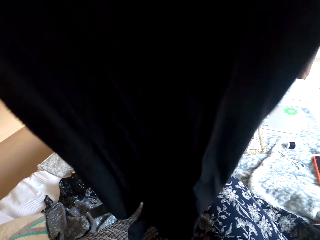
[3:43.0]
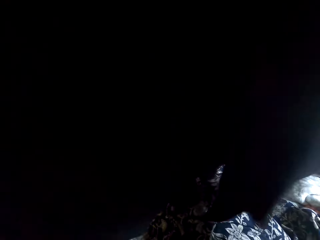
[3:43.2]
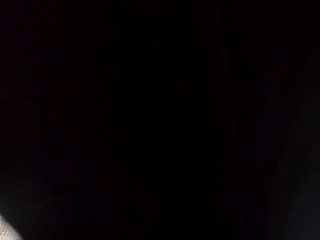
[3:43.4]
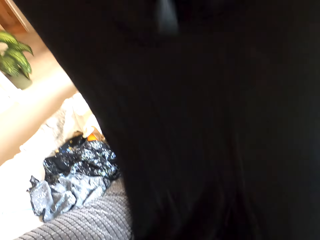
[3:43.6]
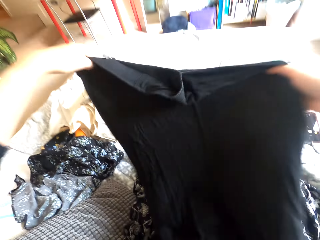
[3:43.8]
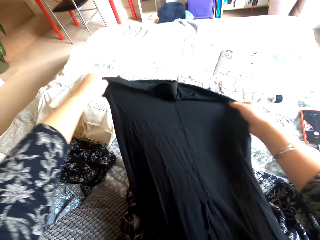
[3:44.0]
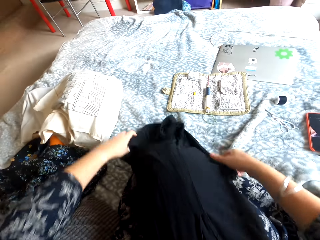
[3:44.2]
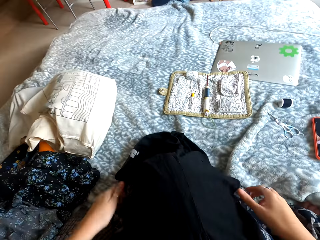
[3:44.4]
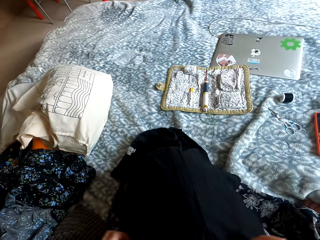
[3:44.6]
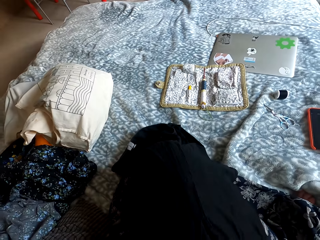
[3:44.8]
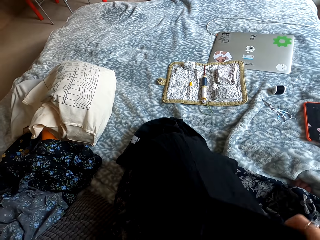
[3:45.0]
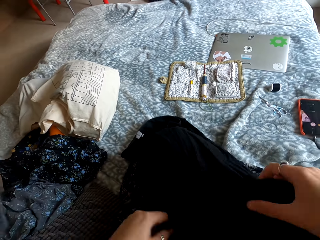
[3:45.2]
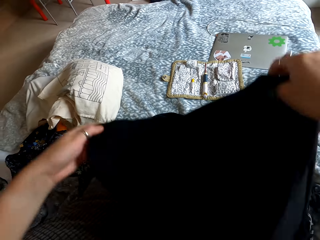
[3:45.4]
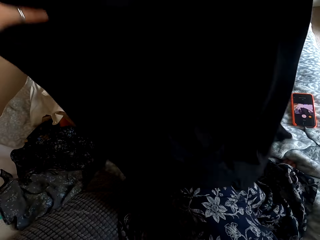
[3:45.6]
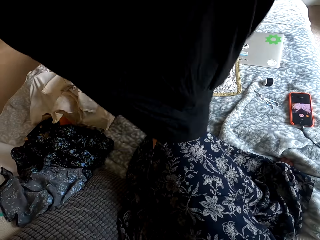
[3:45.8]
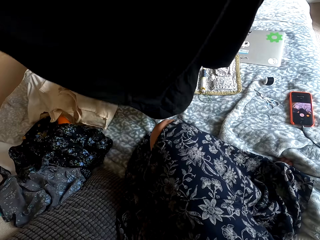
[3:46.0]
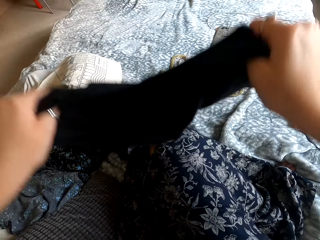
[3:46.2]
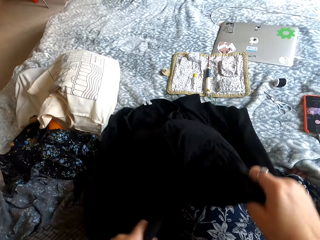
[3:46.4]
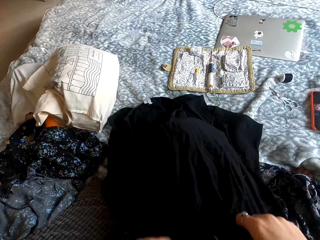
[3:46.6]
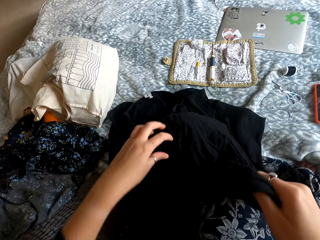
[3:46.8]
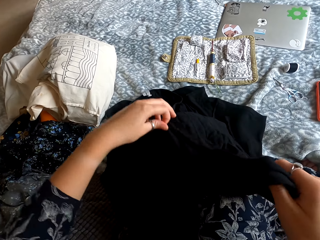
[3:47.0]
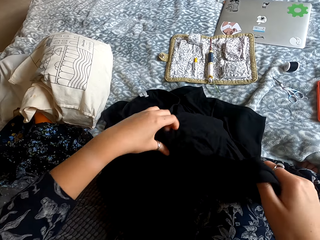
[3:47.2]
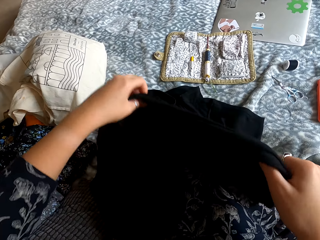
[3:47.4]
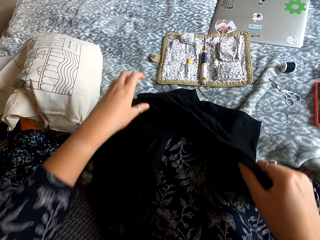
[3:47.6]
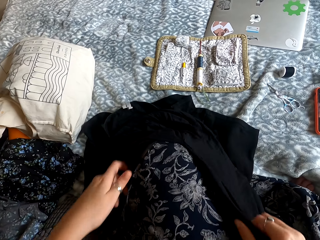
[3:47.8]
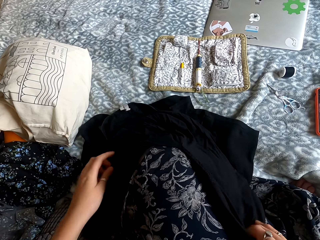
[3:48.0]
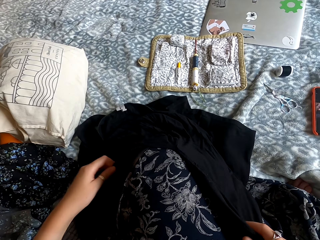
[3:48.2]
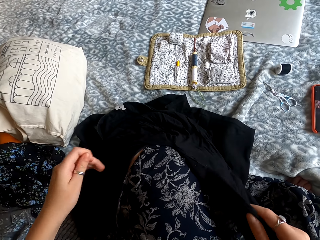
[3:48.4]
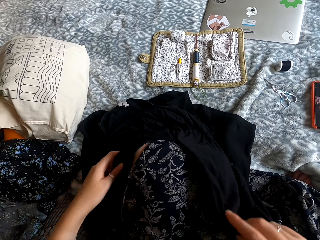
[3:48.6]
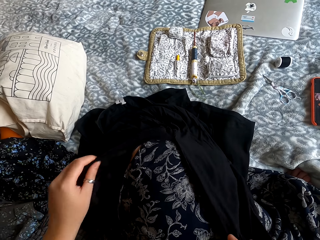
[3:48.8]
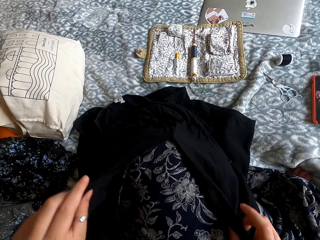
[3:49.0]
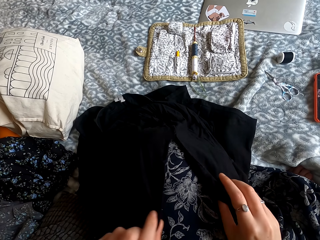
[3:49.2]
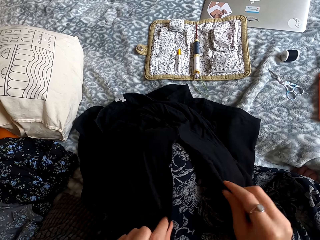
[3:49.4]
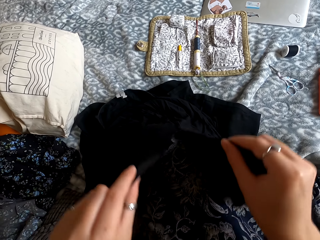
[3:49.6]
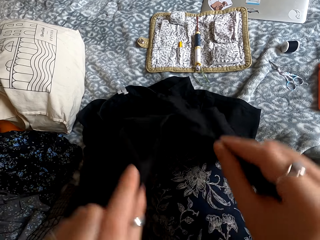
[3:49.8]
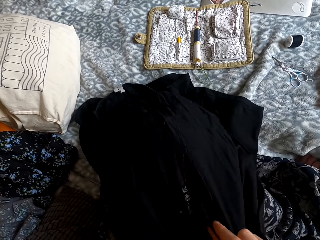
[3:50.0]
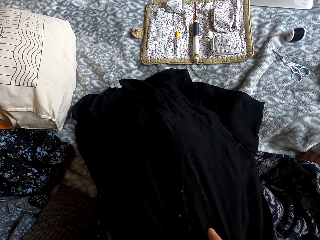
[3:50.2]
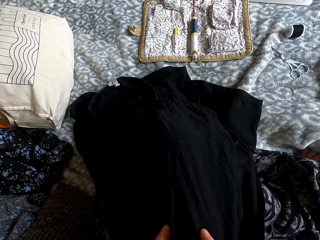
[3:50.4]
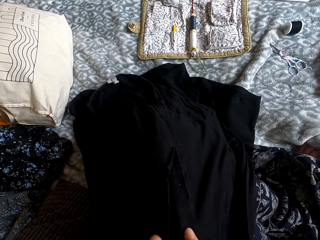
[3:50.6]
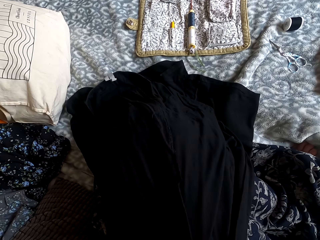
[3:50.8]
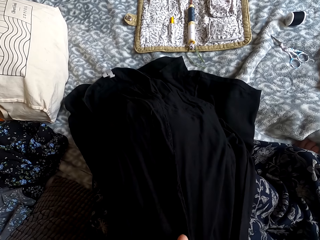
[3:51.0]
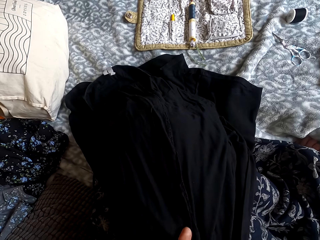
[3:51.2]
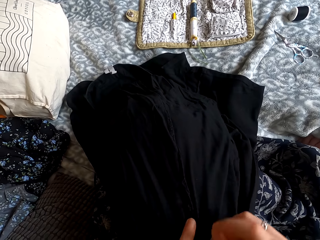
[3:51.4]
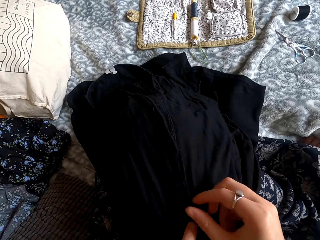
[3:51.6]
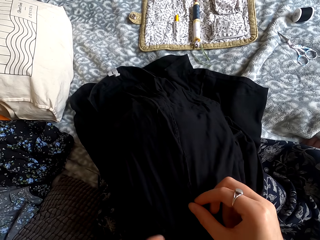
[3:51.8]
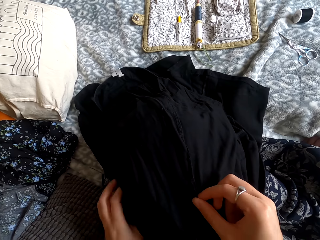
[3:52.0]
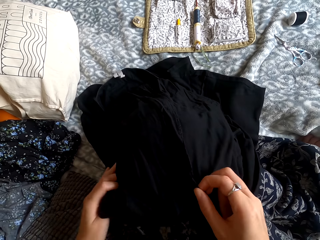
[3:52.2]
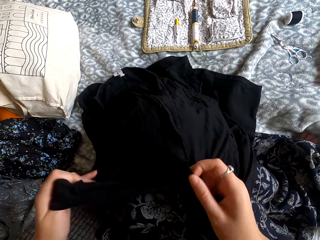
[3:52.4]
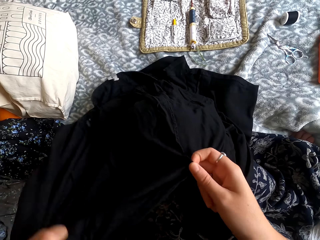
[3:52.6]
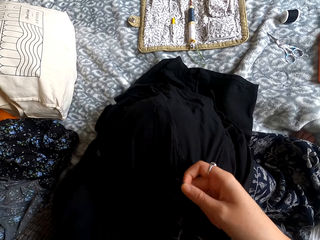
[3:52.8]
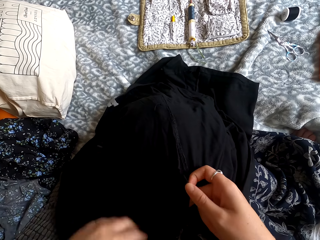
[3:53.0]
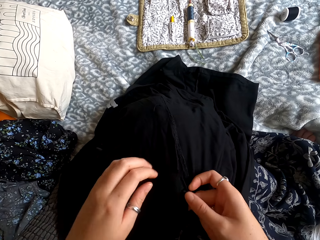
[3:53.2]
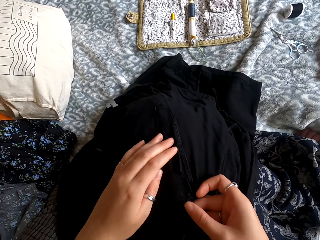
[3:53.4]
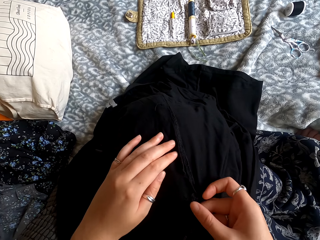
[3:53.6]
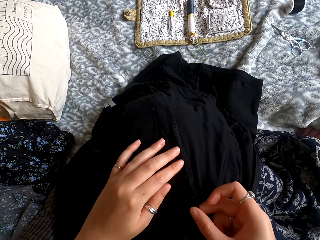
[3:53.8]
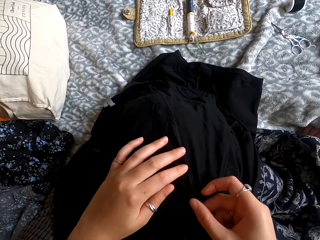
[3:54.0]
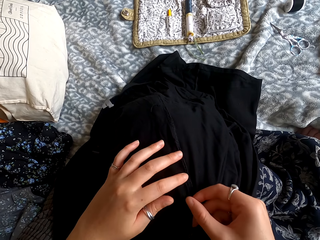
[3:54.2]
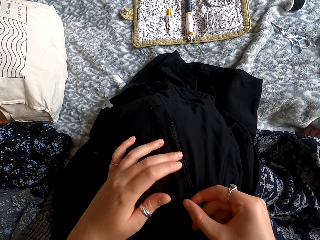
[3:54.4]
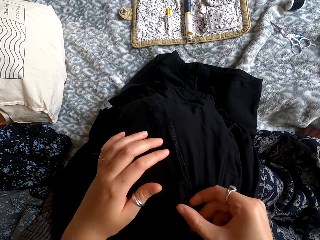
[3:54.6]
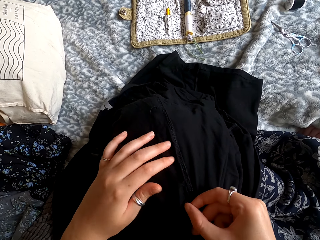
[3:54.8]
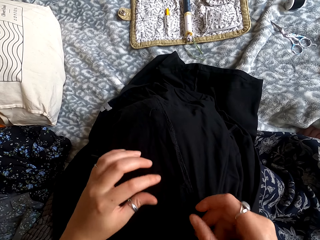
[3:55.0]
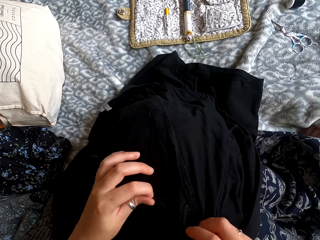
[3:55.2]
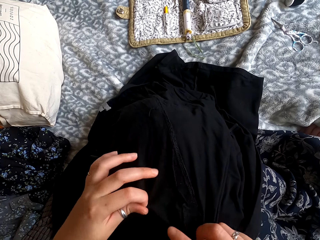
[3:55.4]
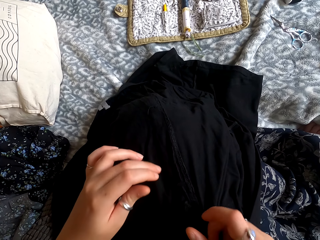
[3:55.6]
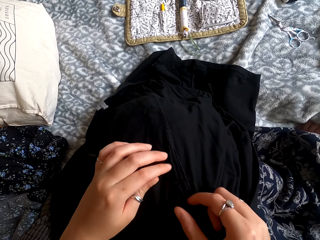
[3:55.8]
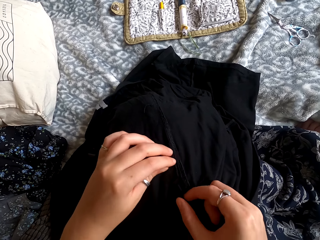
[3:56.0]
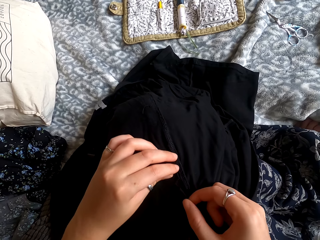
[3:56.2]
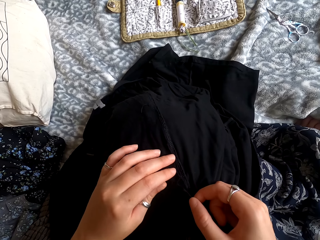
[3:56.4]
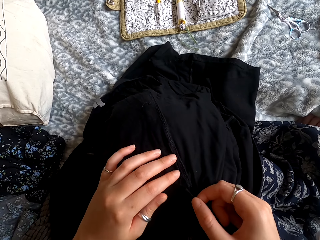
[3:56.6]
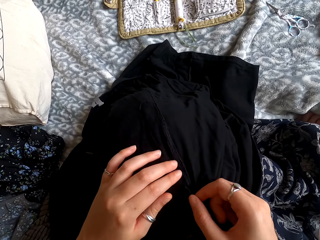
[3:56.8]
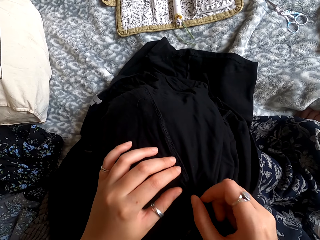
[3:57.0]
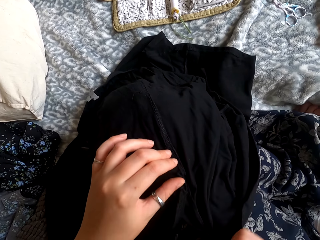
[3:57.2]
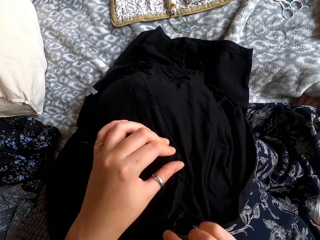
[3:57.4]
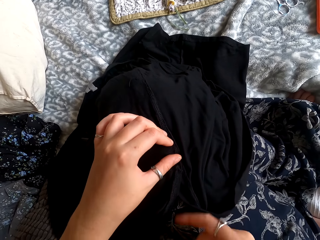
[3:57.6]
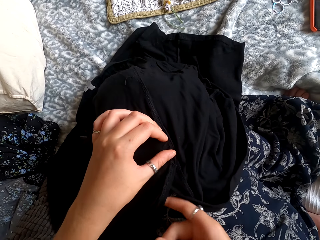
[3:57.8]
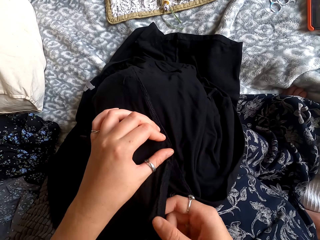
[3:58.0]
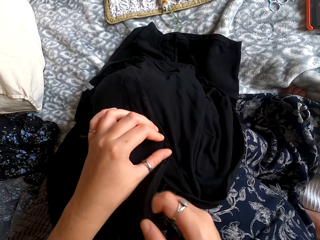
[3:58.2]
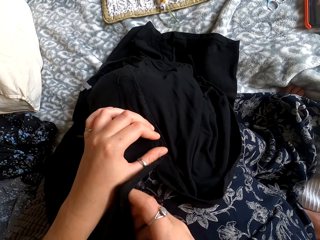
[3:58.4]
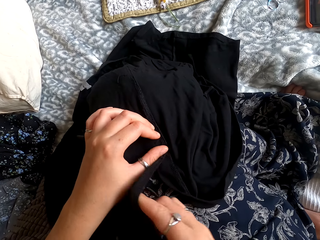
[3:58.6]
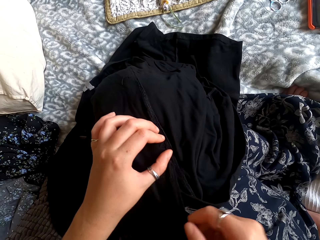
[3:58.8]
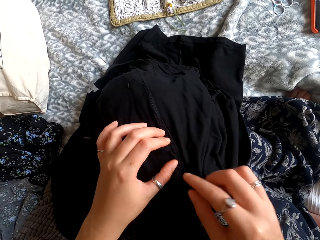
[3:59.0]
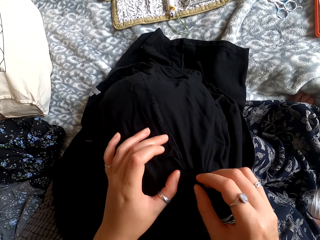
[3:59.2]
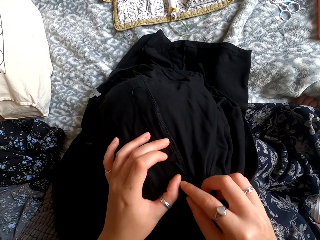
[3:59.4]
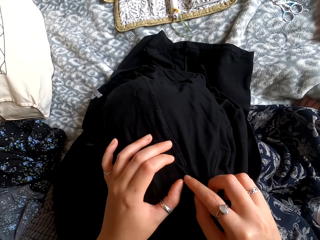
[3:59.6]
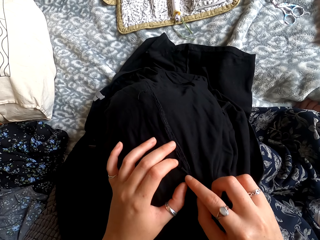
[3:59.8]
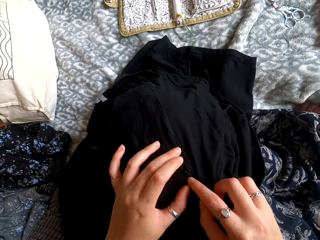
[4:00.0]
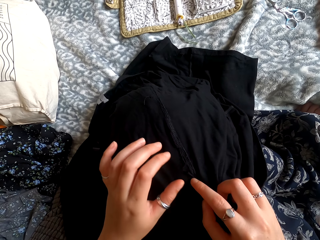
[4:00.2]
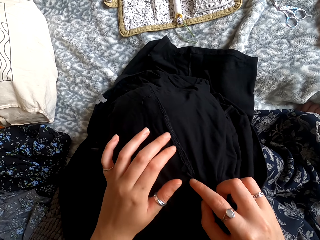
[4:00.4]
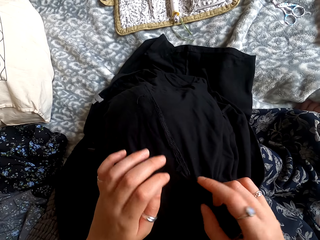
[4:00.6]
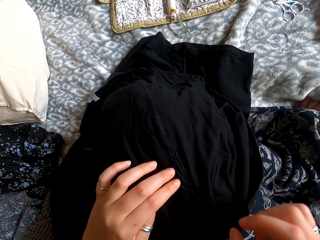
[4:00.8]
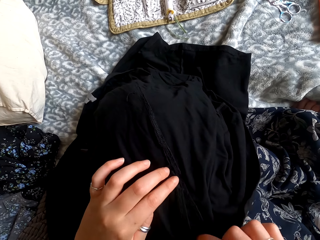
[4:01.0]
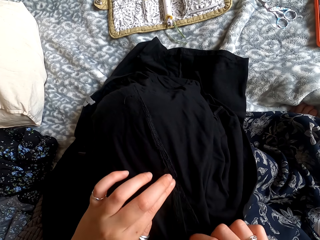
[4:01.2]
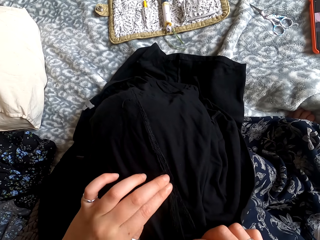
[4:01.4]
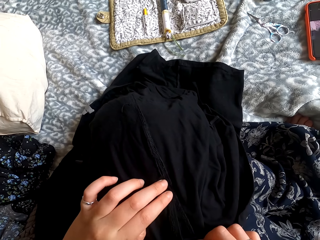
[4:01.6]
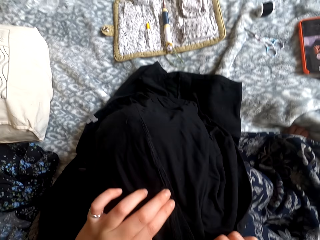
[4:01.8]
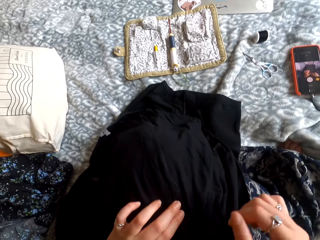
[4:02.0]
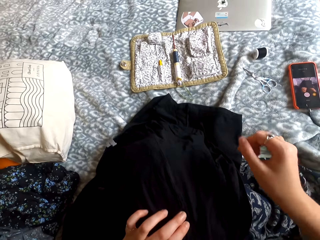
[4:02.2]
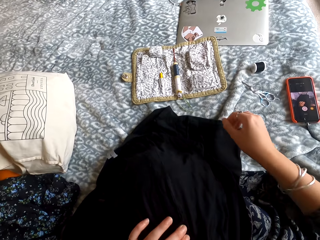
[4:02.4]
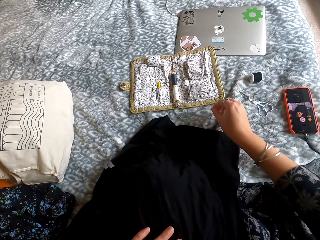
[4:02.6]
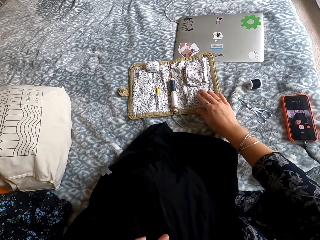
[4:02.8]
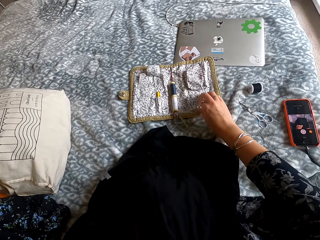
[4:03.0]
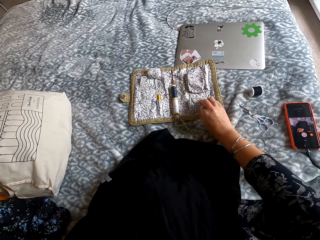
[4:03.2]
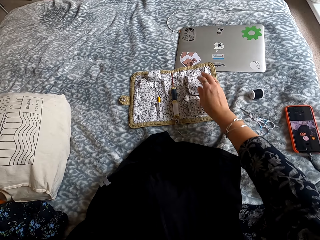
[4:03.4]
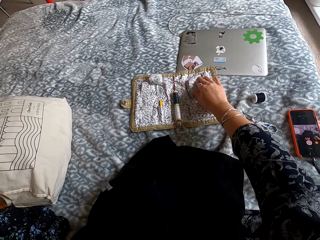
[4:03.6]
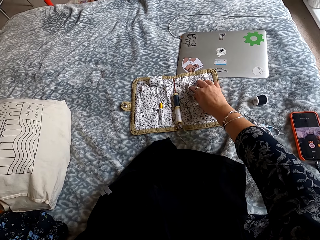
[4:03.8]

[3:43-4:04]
The camera wearer checks the cloth. They align the cloth. They open a bag. They look around the sewing kit.
